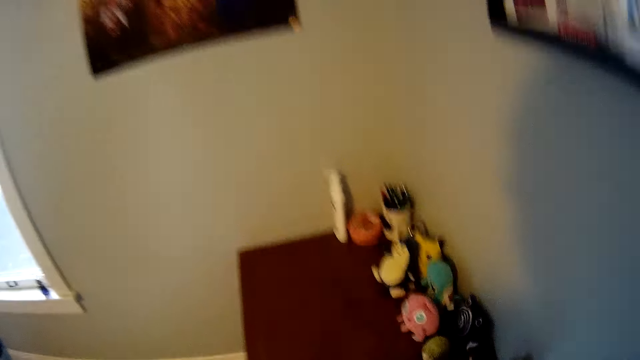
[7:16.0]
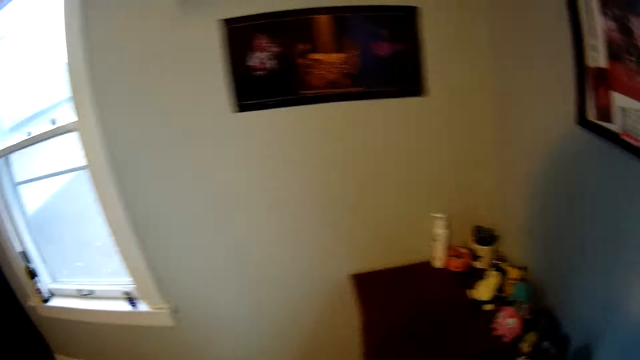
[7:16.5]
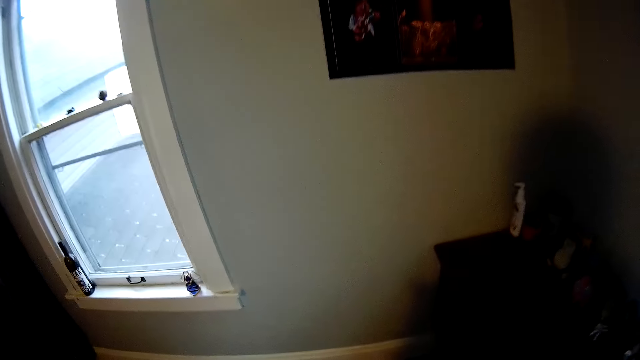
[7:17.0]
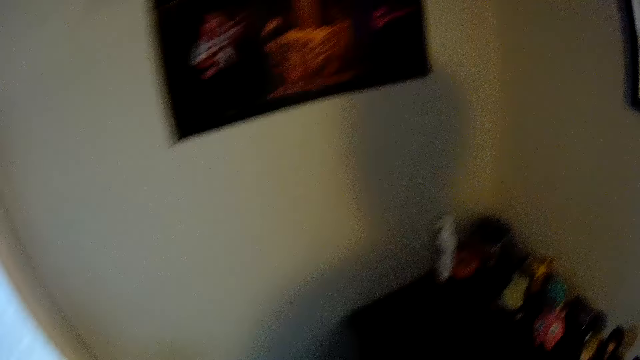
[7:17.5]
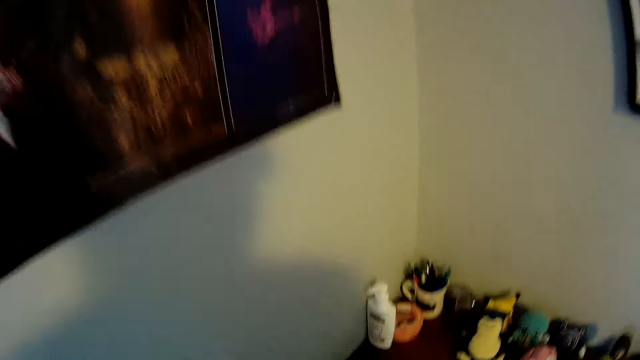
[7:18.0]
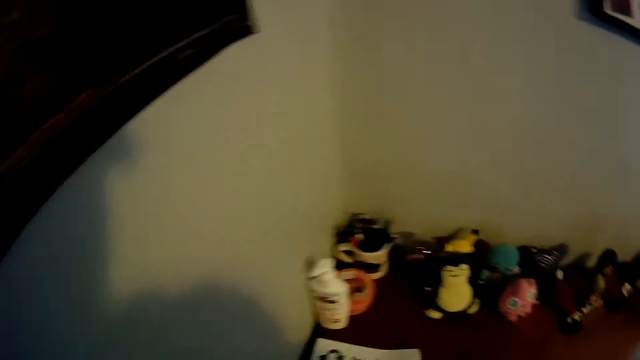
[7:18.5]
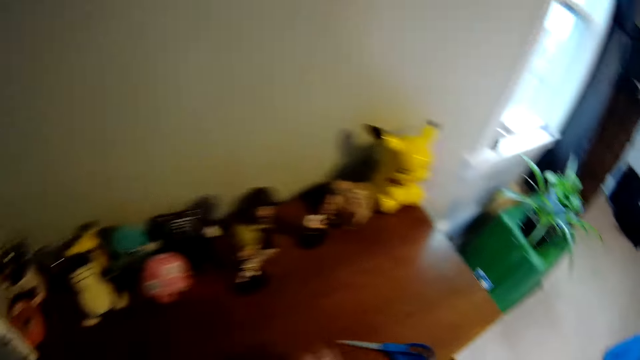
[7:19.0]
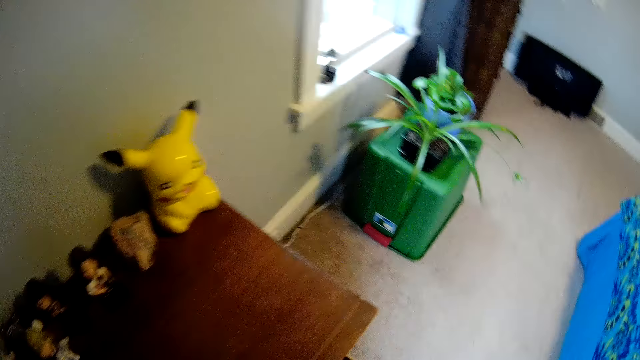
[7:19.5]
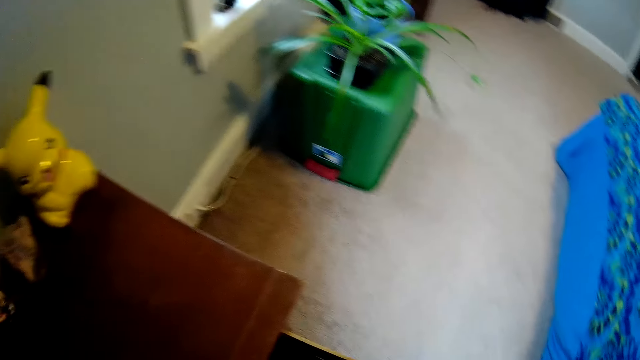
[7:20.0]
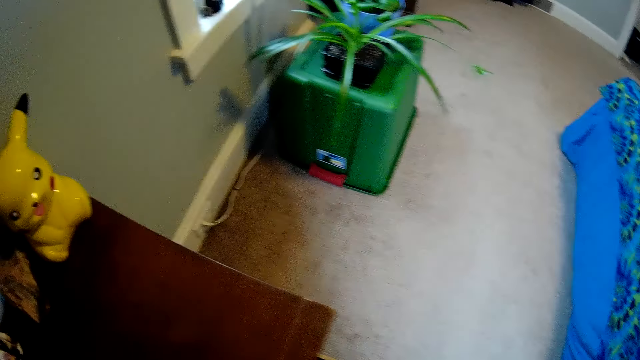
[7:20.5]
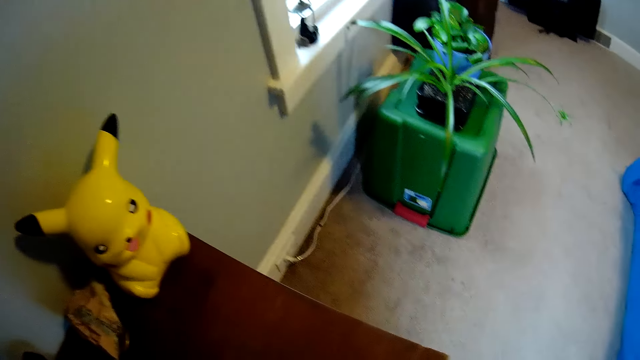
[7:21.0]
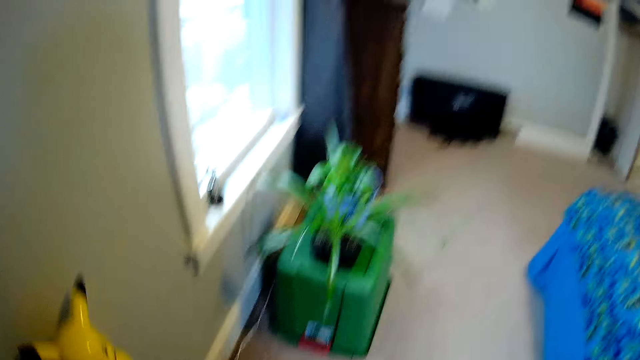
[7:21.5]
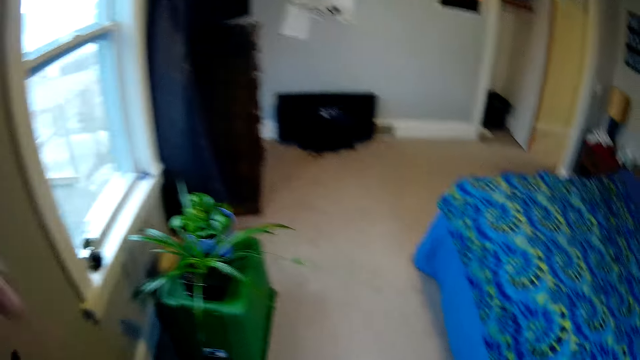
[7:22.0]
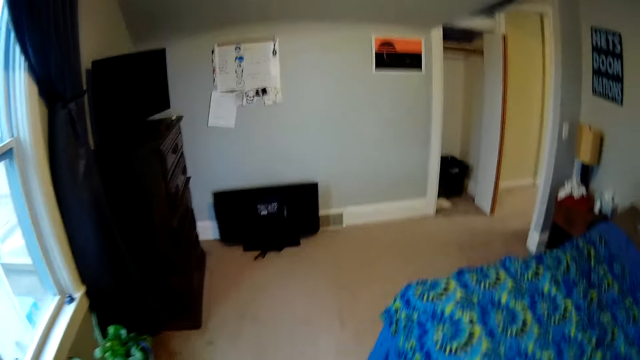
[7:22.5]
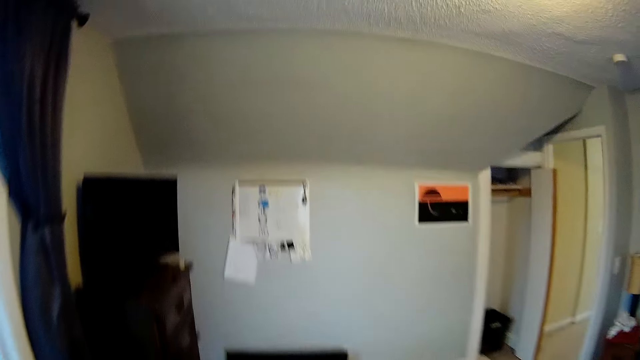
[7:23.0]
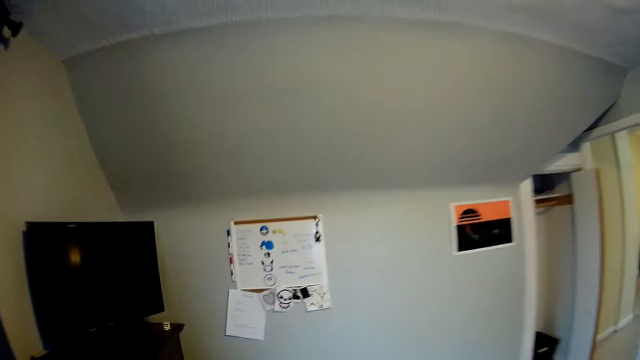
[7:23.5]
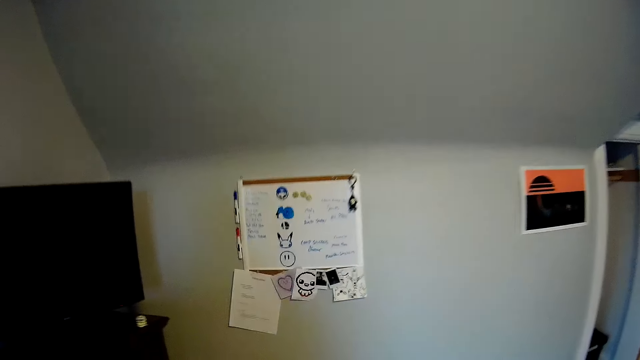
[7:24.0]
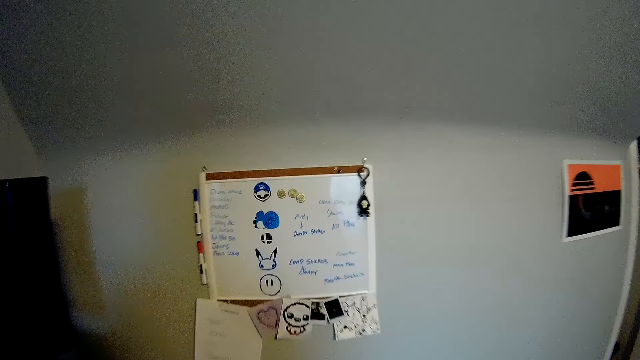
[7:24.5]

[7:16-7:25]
The camera wearer looks around the table. They place the papers on the table. They open a drawer, close the drawer, and walk around the house.

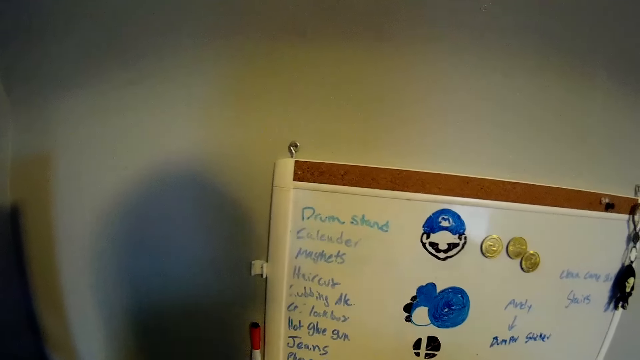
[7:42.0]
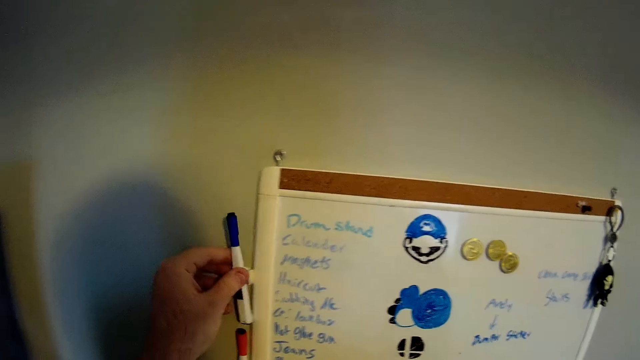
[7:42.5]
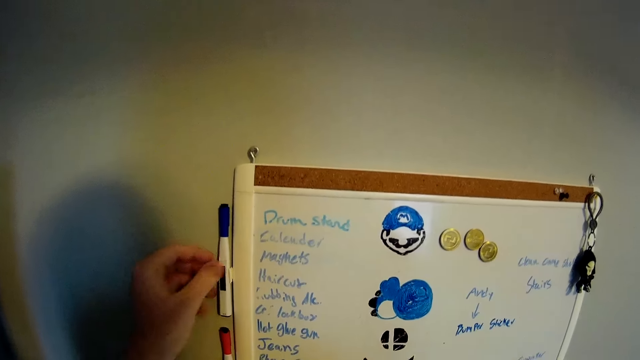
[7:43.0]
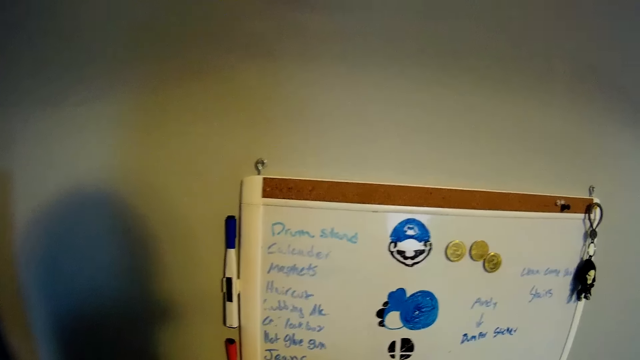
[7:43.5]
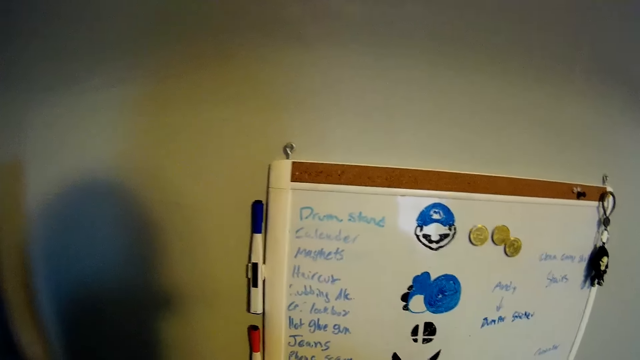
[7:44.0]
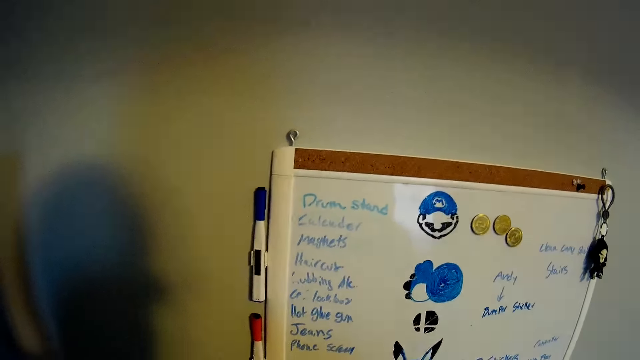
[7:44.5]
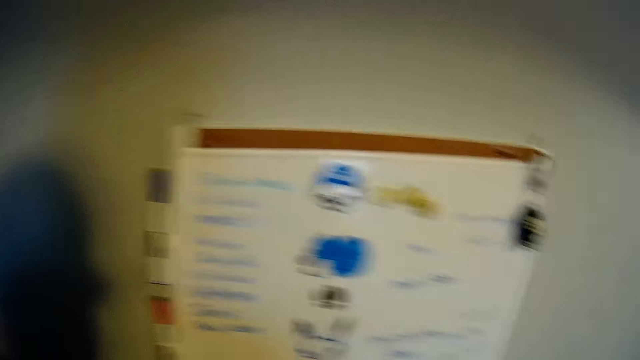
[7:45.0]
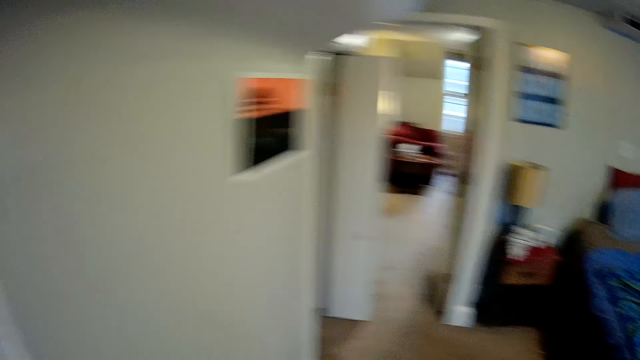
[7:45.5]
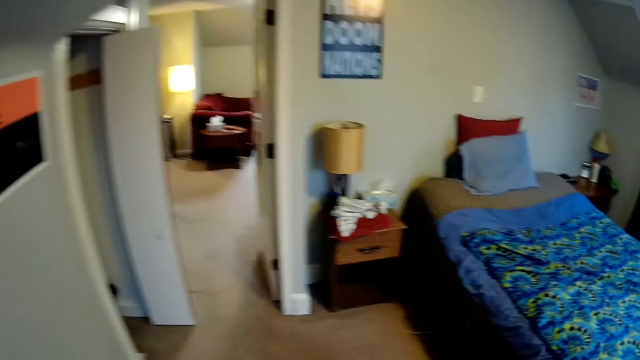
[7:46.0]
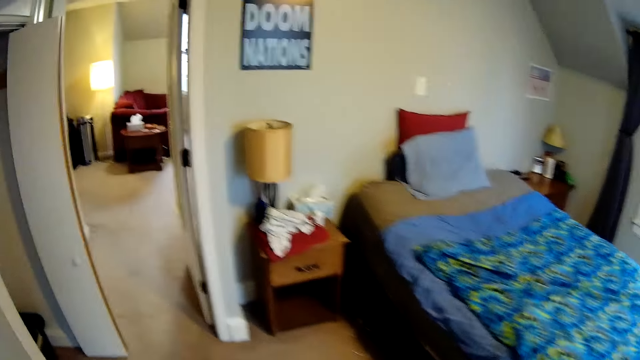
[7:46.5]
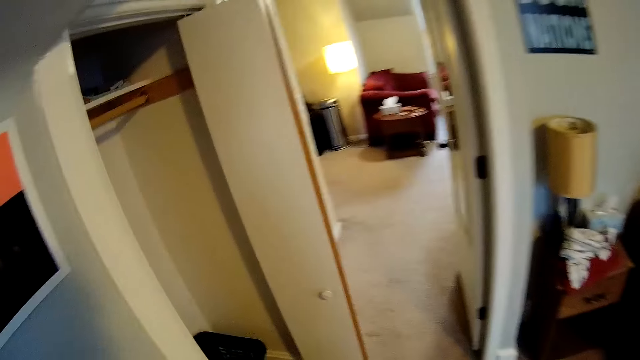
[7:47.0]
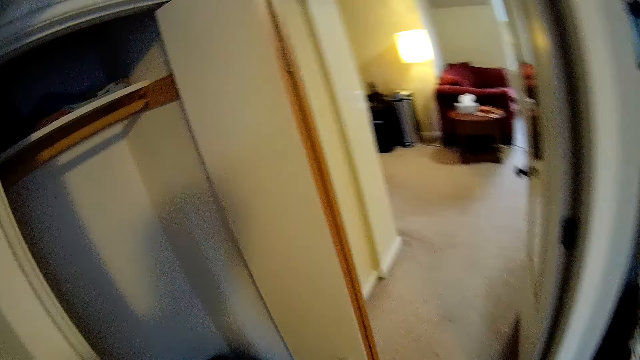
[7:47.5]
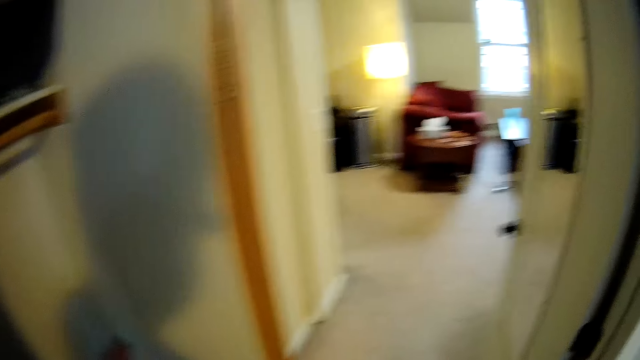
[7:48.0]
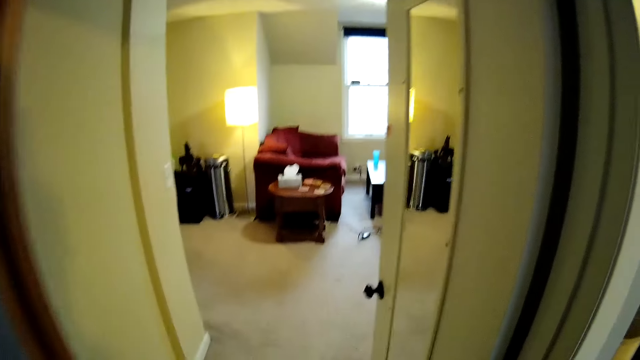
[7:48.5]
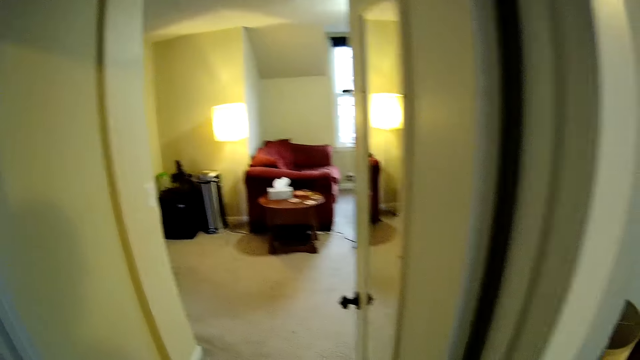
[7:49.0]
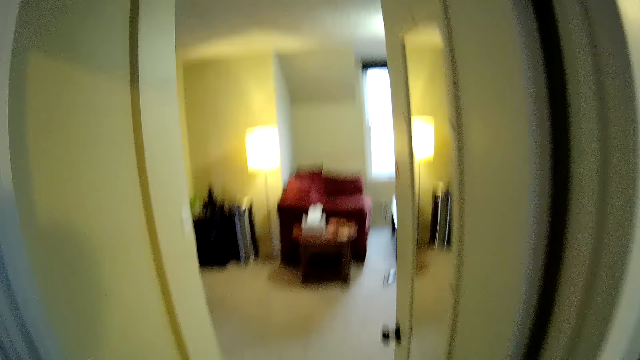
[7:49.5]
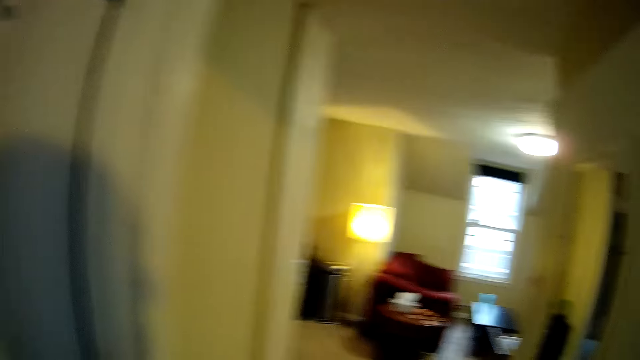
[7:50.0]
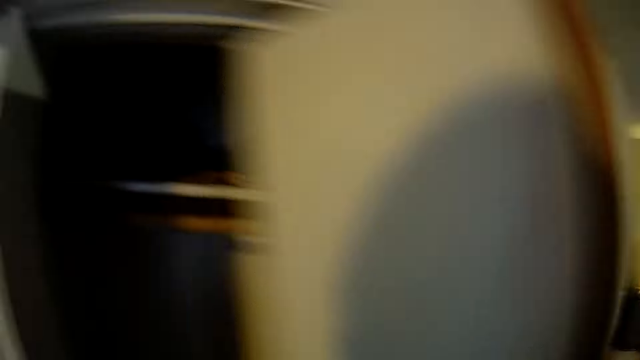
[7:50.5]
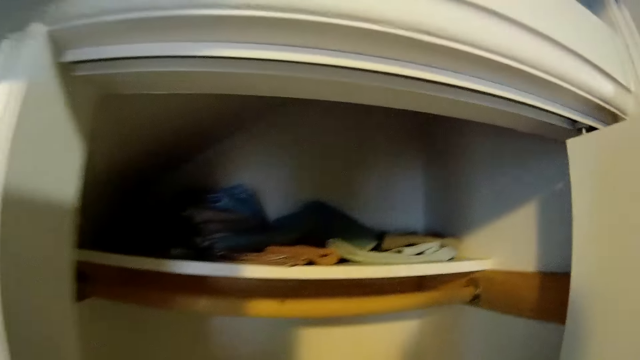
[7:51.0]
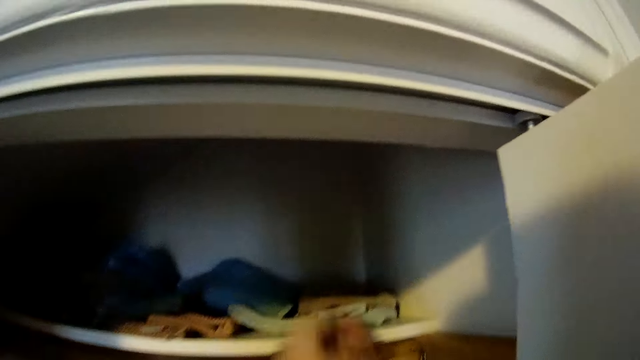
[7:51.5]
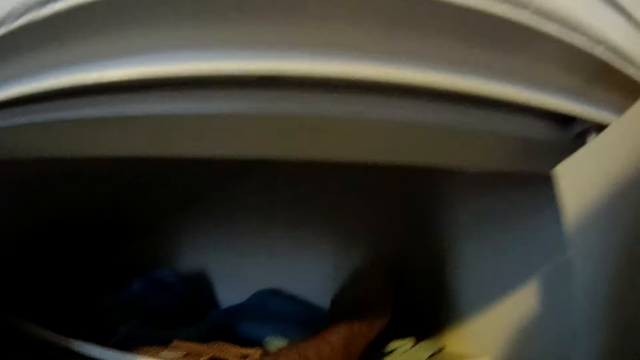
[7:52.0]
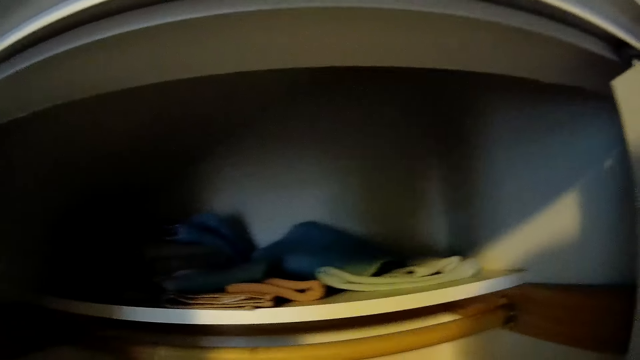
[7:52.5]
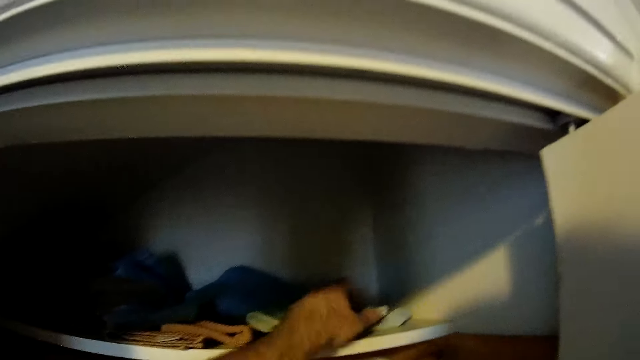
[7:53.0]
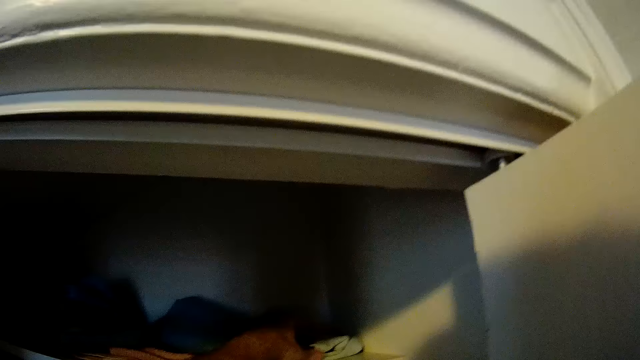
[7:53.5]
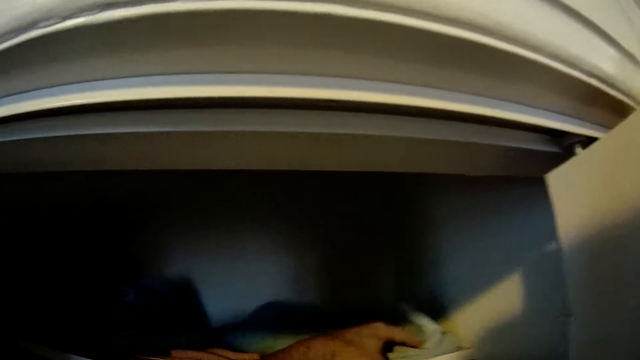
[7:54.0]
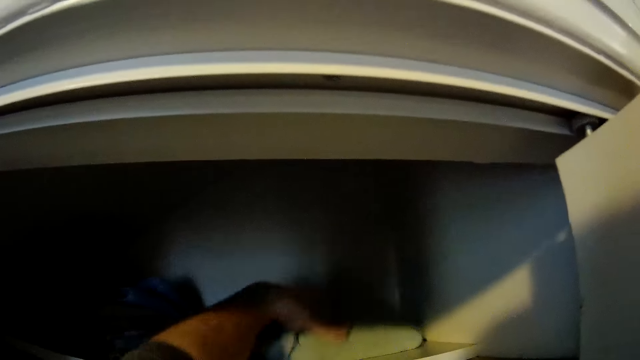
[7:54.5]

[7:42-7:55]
The camera wearer places the marker beside a board. They look at the wall board. They walk around the house. They move the wardrobe door. They pick up cloths from the wardrobe.
